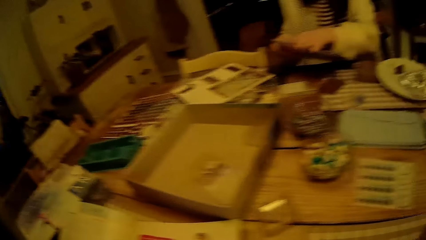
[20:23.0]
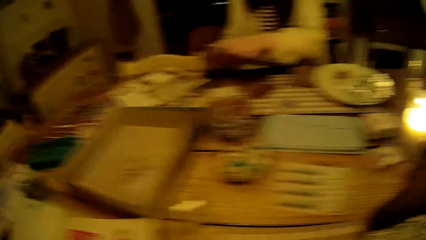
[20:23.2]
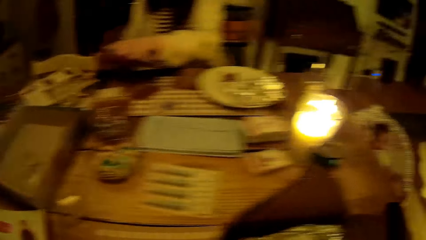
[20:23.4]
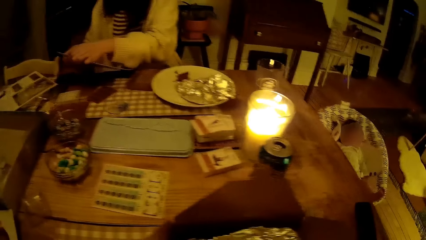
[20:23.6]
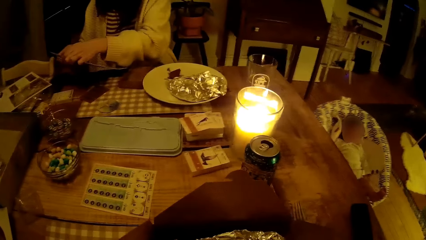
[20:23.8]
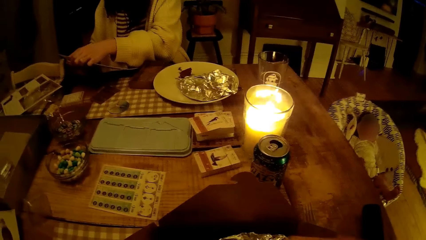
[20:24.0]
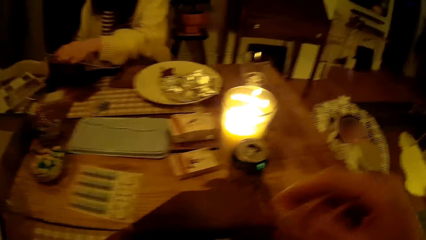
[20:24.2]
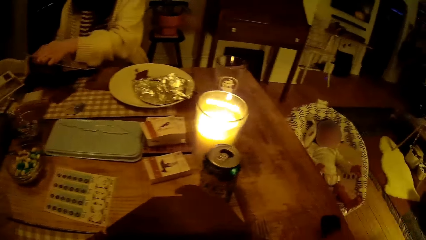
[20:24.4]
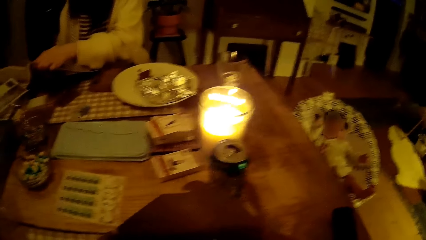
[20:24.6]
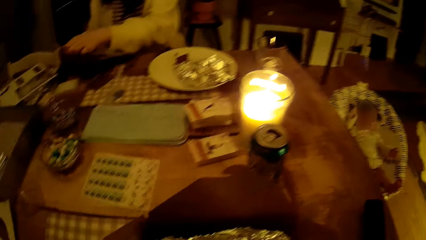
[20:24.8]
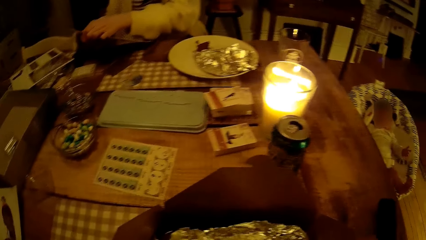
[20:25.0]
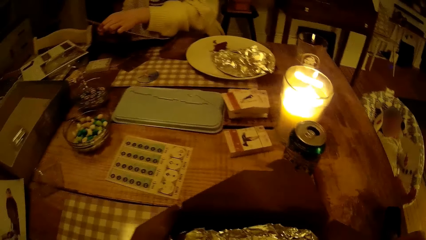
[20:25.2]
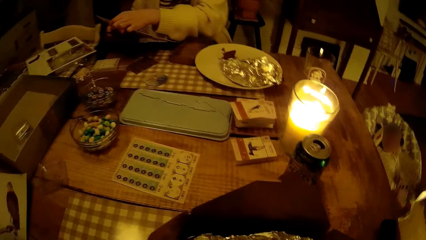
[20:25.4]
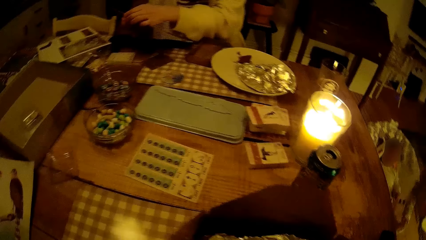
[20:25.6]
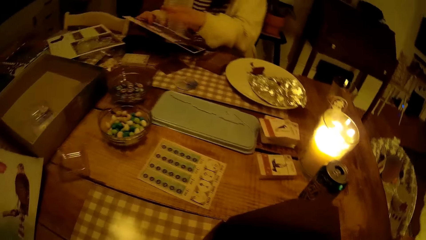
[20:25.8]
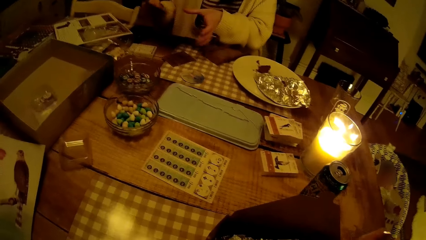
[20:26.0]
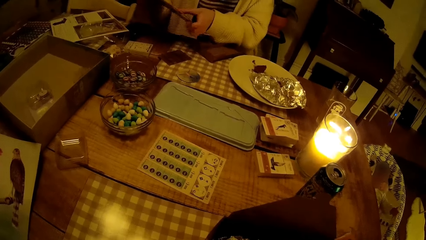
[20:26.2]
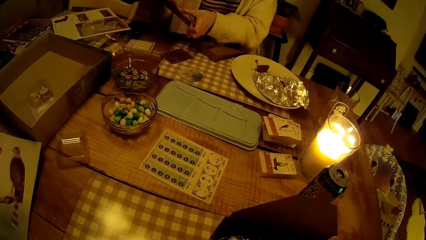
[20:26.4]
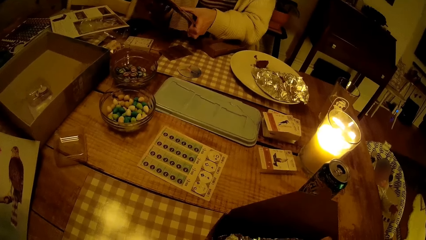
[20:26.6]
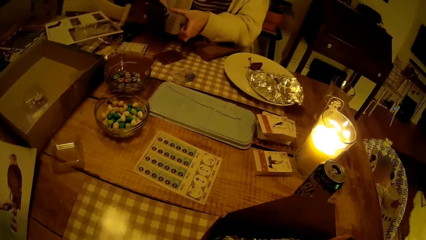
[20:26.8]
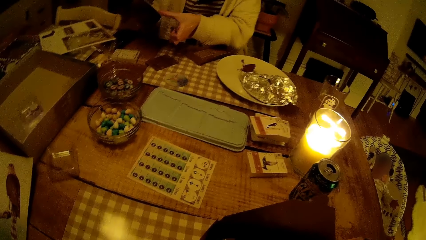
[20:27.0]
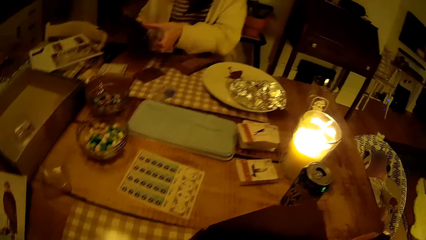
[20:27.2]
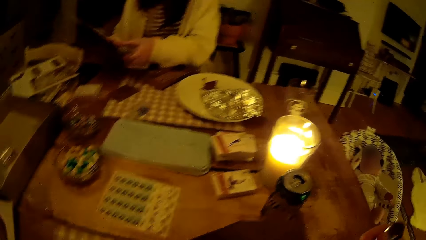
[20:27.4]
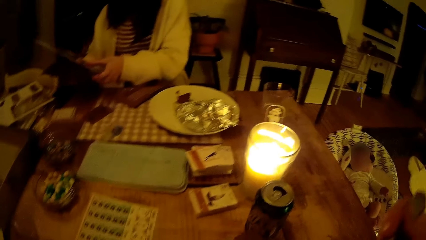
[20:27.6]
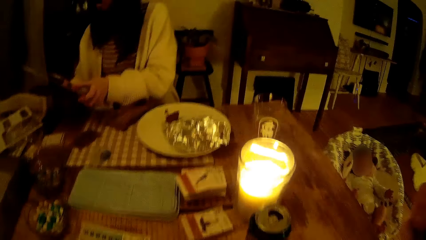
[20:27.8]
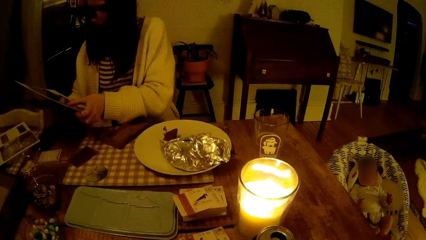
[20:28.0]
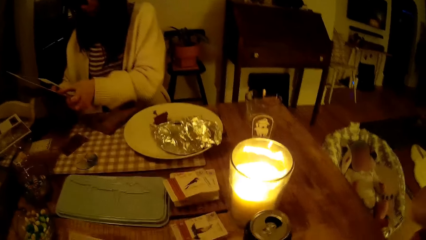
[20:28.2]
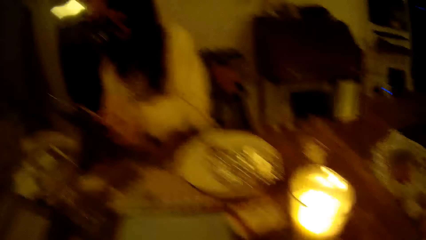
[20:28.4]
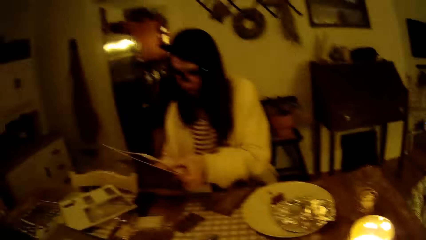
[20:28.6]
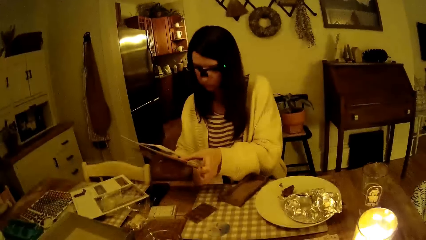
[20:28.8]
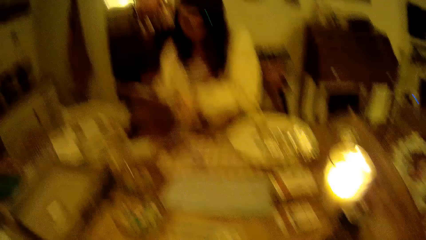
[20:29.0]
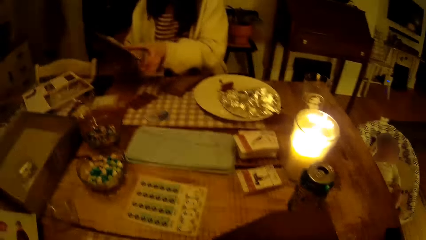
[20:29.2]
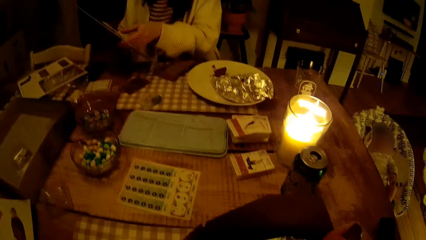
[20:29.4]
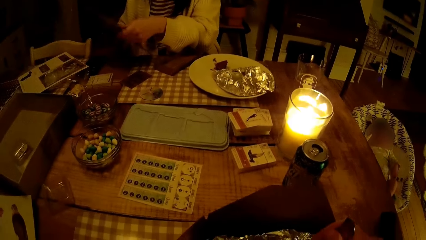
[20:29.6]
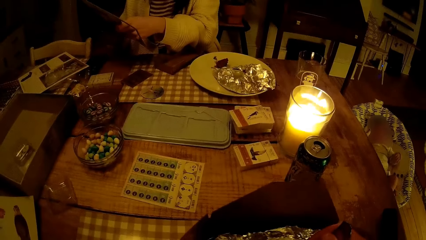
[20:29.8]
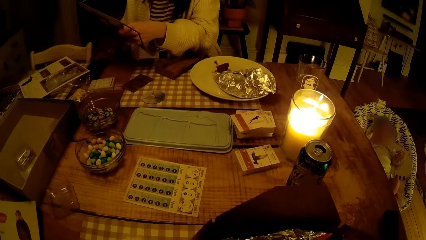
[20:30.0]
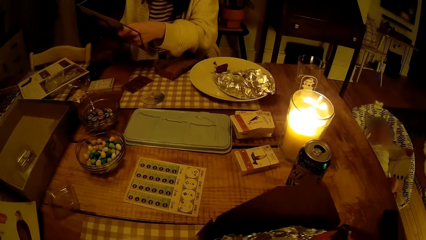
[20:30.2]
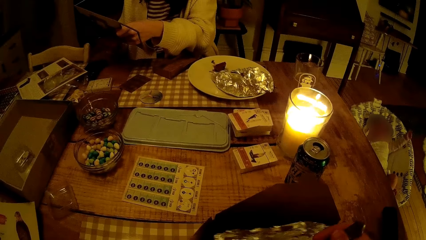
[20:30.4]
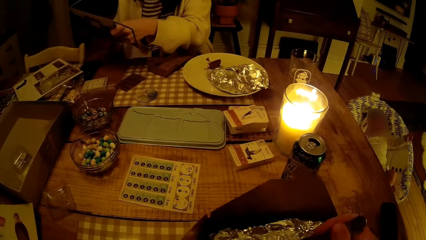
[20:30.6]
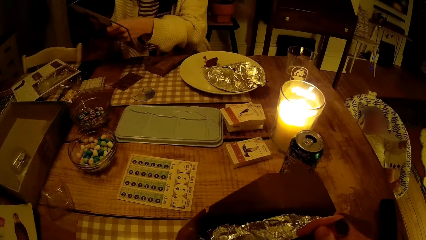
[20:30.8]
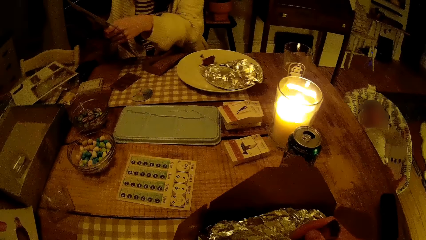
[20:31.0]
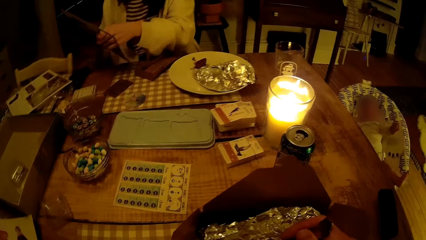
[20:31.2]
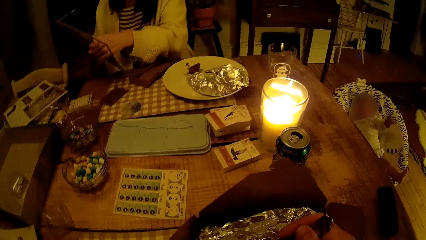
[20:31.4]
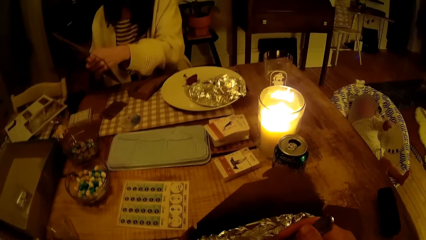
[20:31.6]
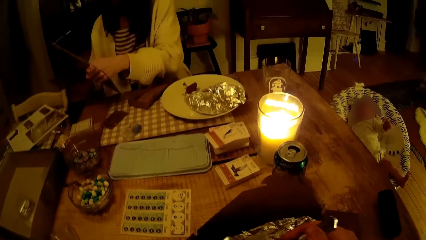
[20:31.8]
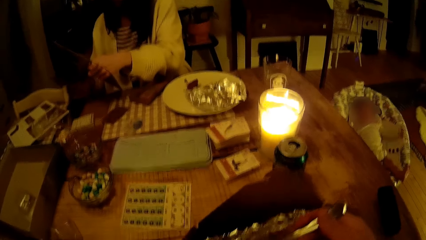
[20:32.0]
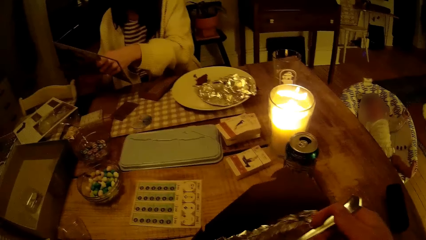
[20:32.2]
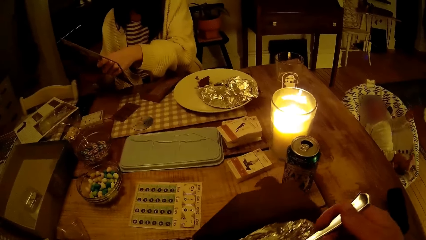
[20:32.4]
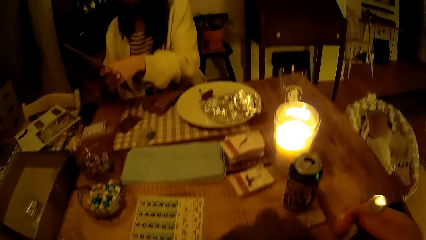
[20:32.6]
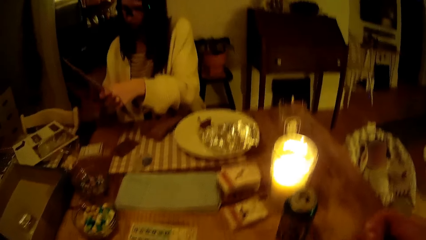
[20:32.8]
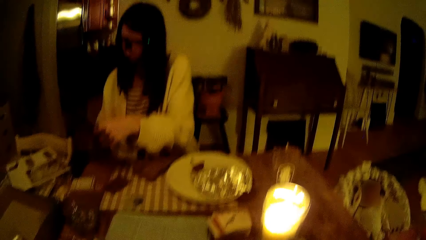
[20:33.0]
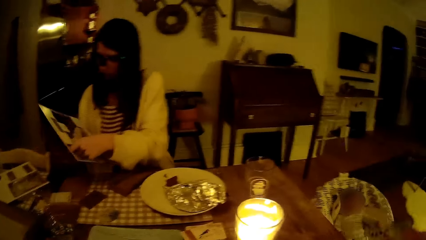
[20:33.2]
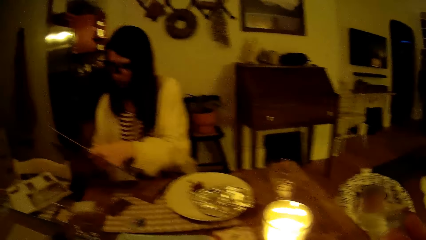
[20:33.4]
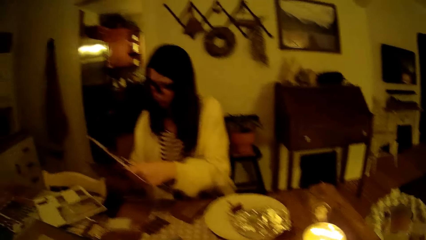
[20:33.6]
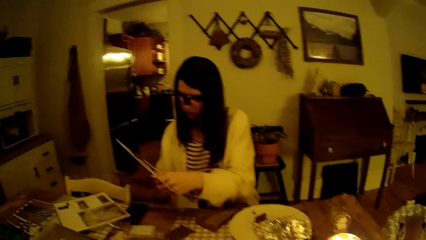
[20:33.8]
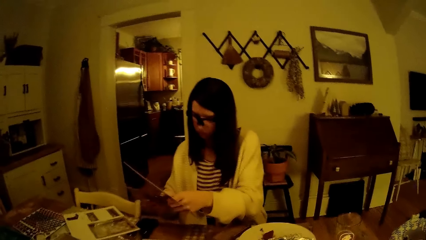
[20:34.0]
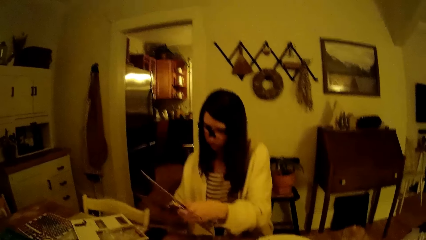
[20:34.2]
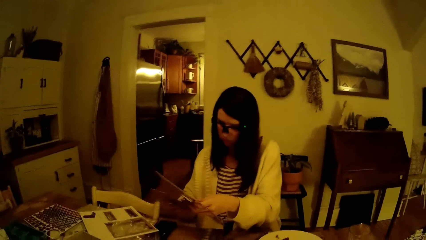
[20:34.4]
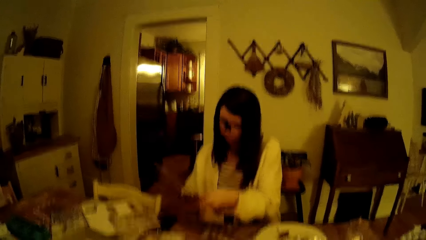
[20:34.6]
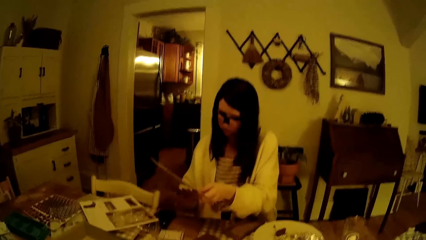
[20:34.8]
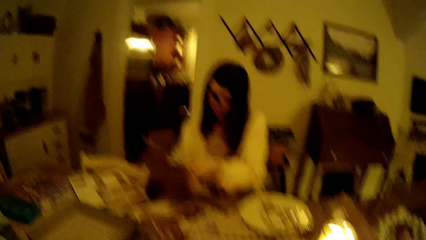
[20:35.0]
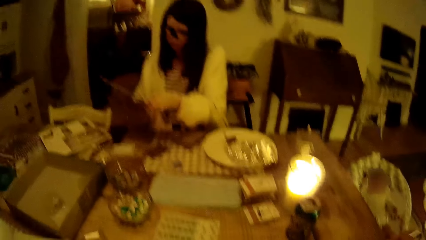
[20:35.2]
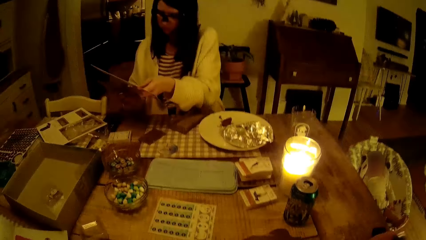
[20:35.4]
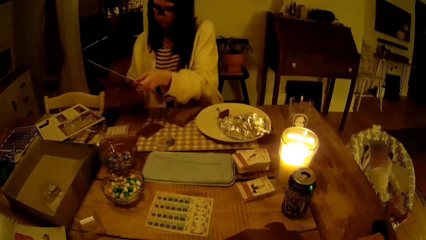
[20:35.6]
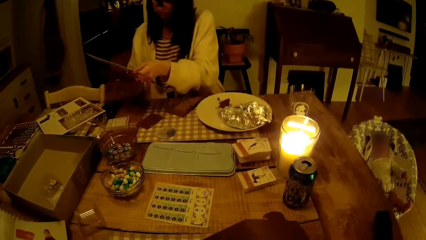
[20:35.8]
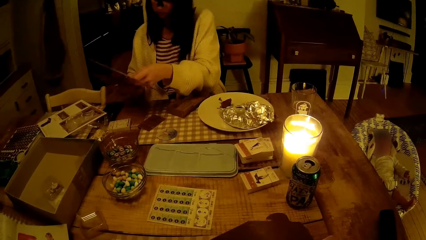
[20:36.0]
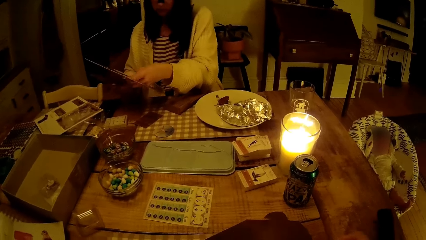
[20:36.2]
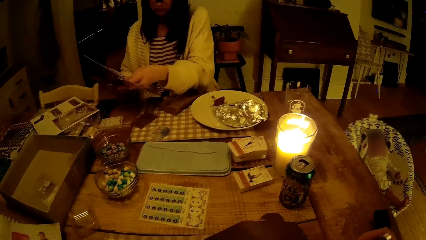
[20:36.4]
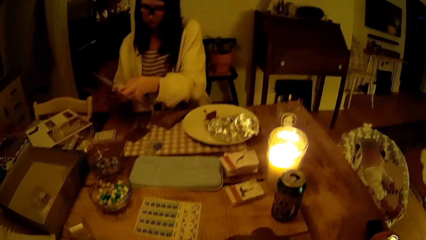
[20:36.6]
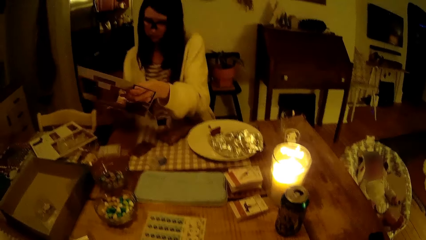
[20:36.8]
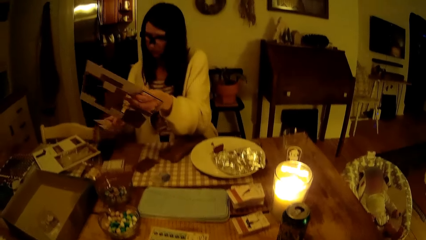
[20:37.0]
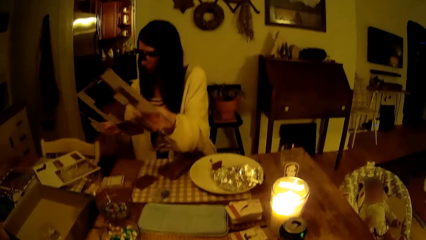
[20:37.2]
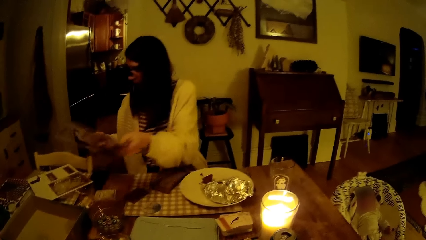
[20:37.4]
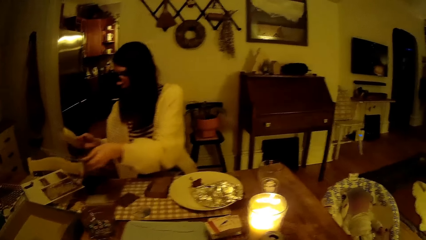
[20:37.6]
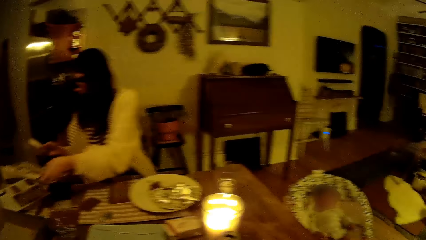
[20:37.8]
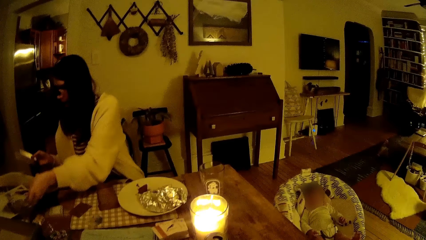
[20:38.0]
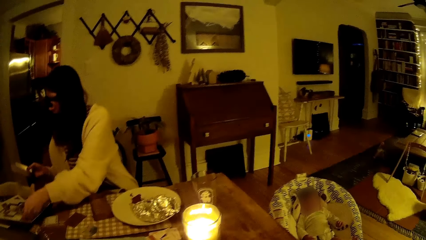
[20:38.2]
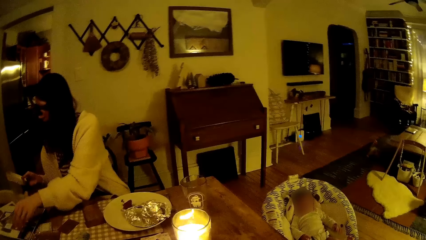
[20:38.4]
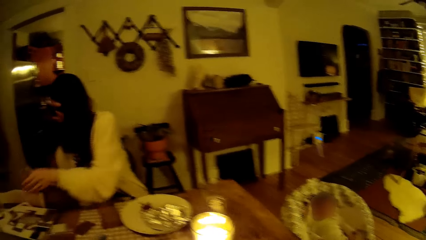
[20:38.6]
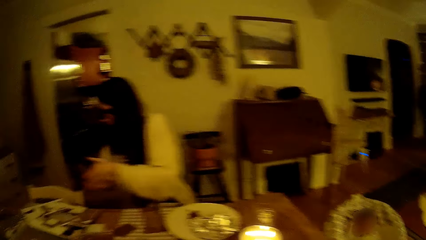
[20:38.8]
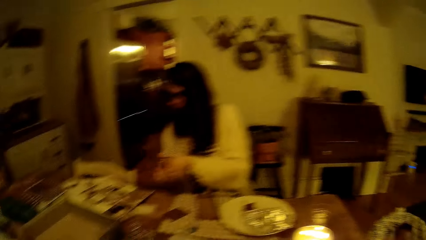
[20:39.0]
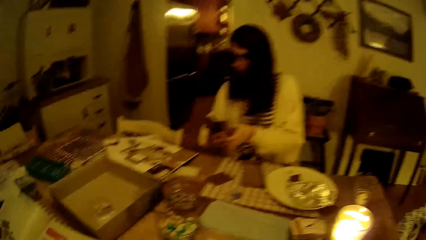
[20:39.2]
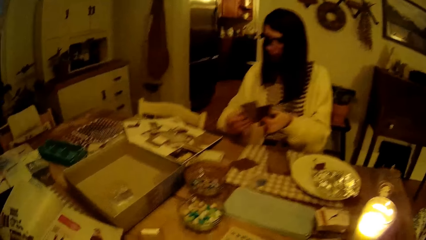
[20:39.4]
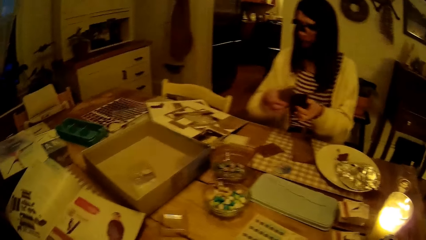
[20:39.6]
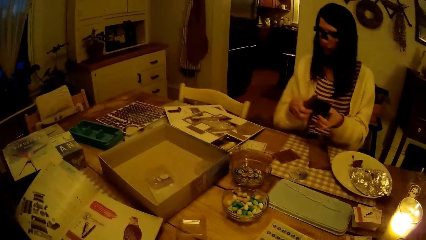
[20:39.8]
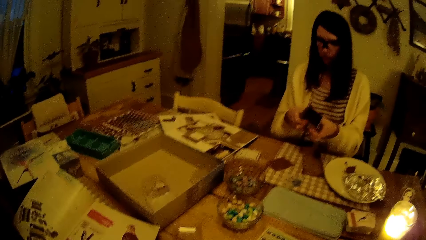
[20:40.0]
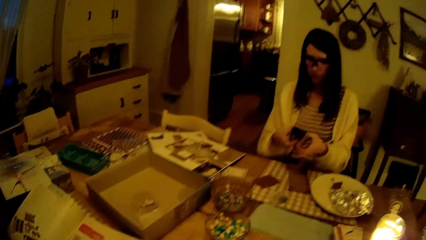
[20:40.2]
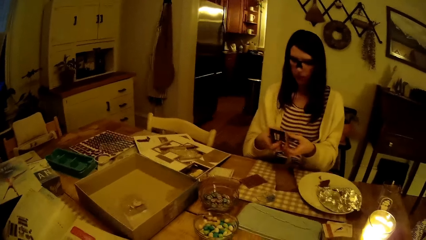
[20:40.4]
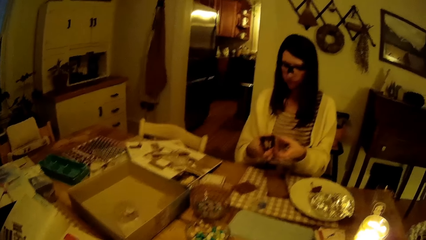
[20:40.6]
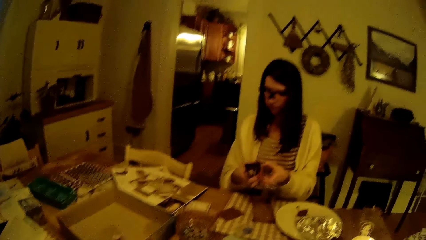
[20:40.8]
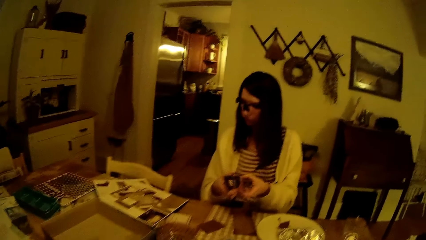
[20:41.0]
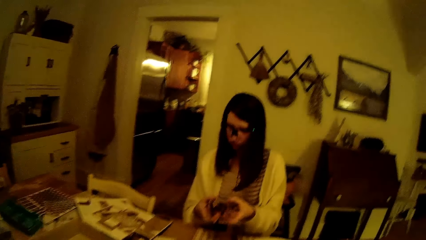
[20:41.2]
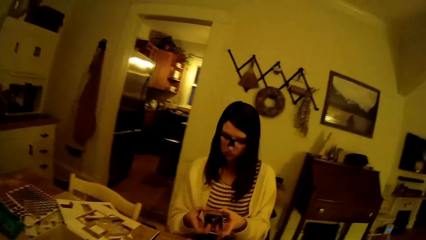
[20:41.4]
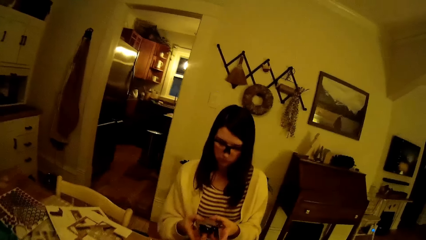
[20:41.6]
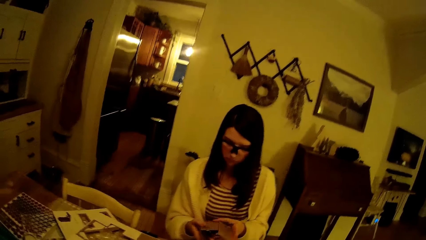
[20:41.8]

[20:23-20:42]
The camera wearer takes a fork from the table with his right hand. The woman interacts with the camera wearer. The camera wearer eats the burger from a plate on the table with the fork in his right hand. He looks around. He eats something with the fork. He looks around.
